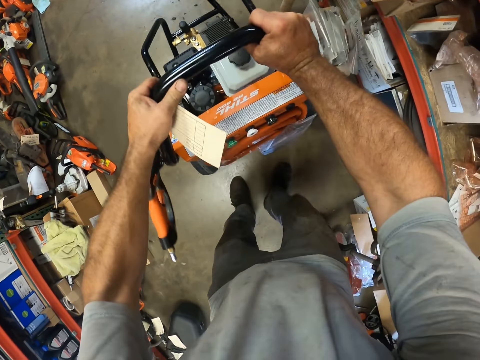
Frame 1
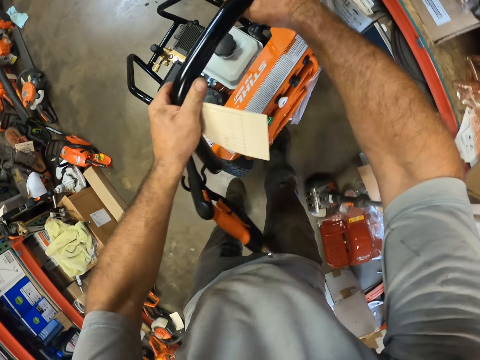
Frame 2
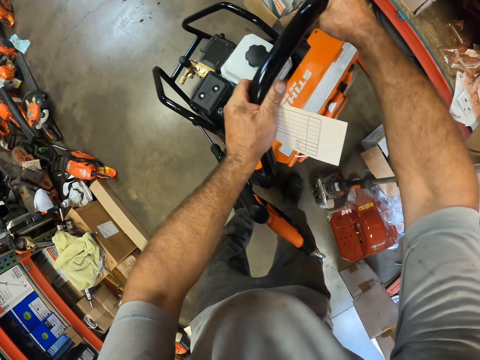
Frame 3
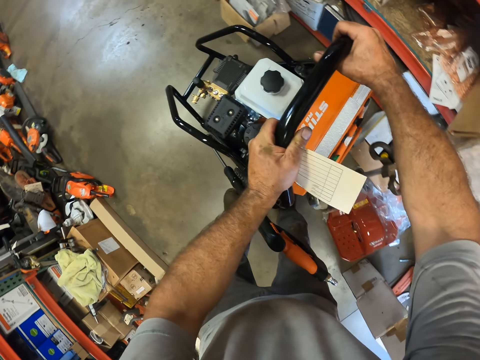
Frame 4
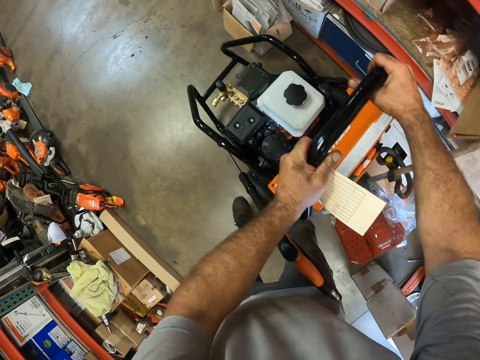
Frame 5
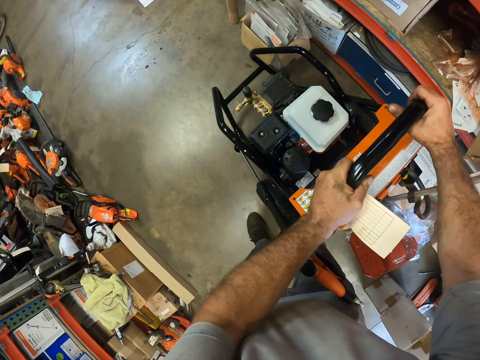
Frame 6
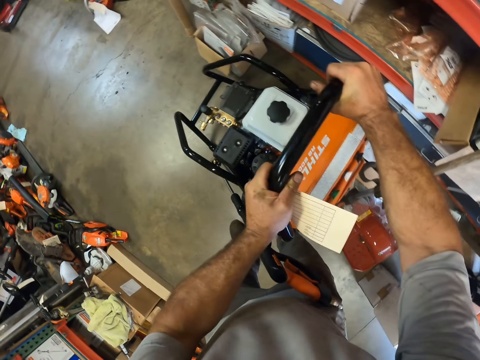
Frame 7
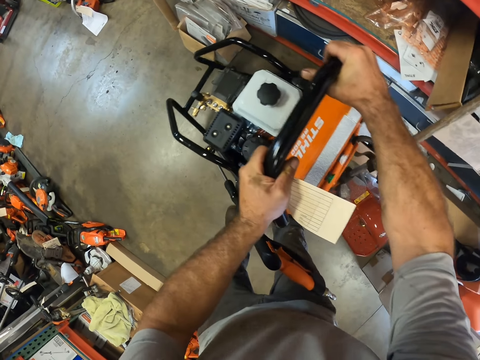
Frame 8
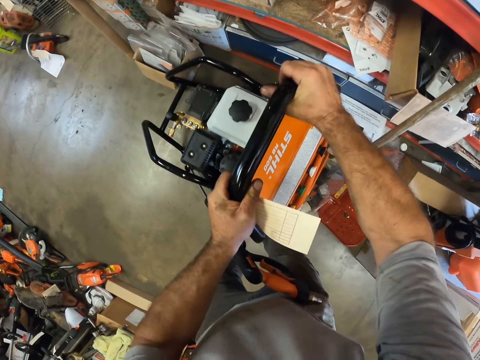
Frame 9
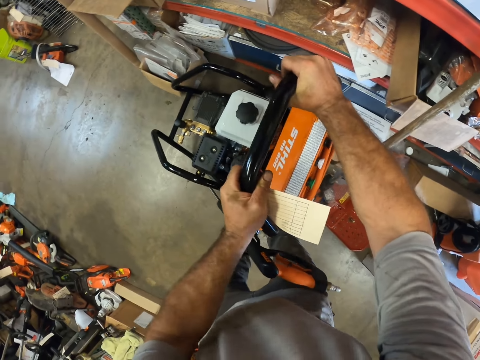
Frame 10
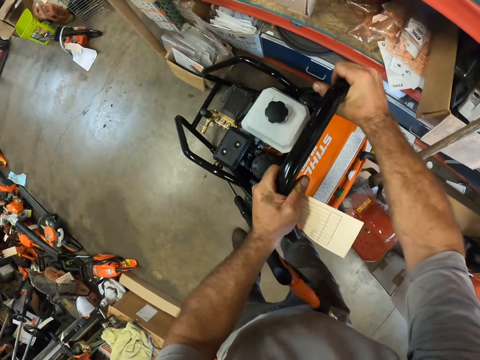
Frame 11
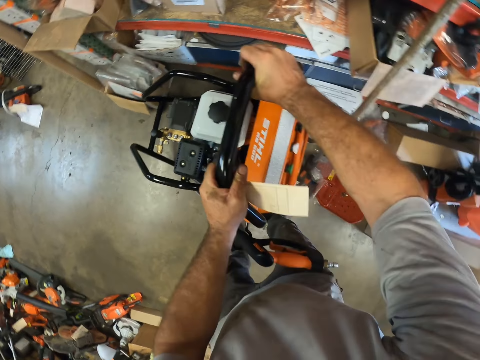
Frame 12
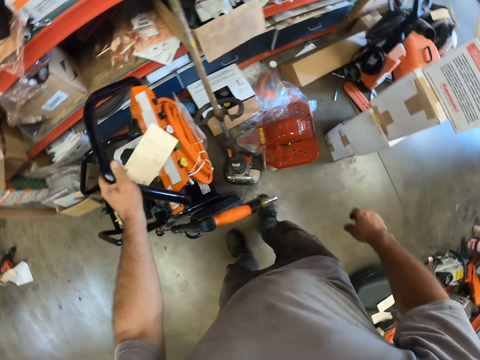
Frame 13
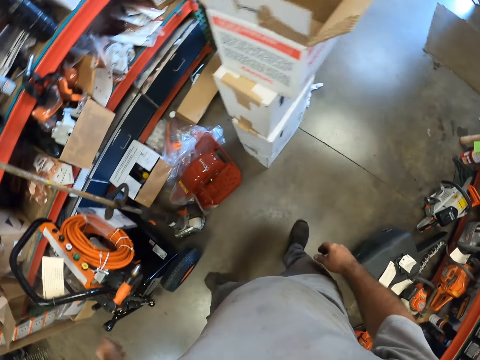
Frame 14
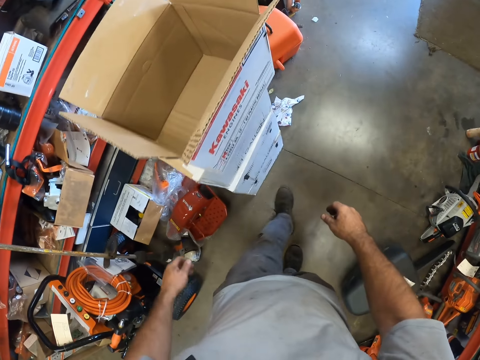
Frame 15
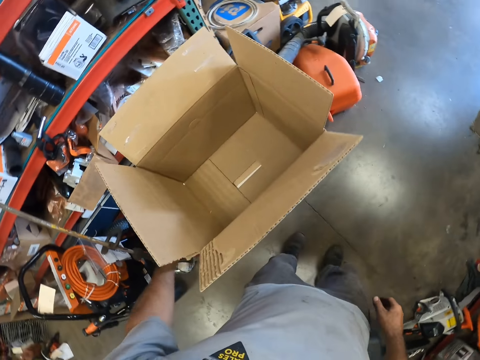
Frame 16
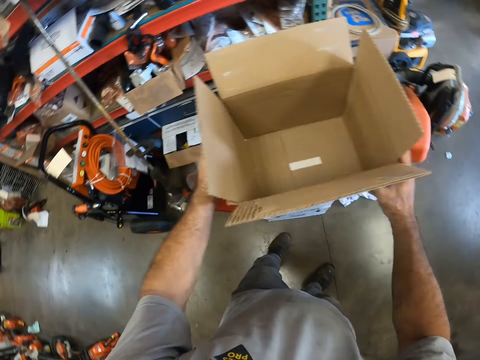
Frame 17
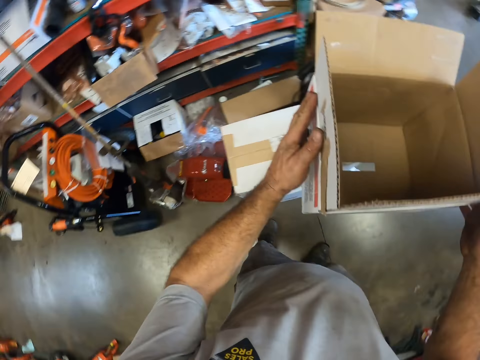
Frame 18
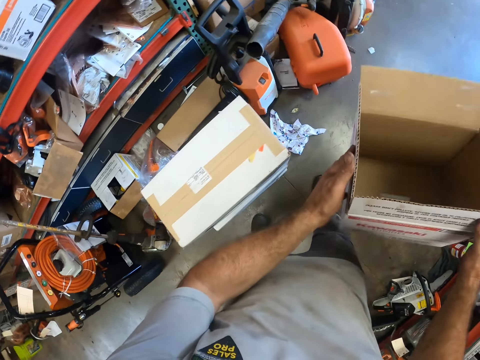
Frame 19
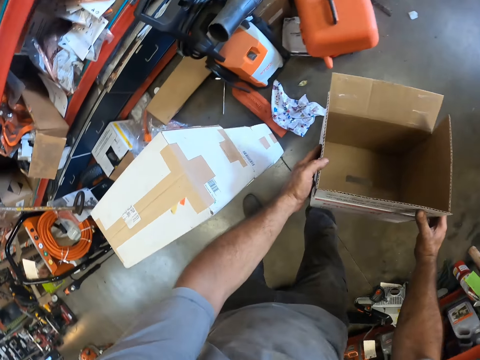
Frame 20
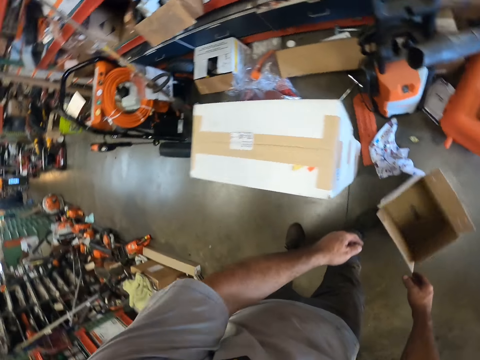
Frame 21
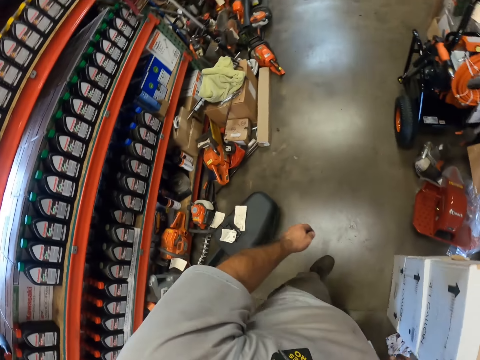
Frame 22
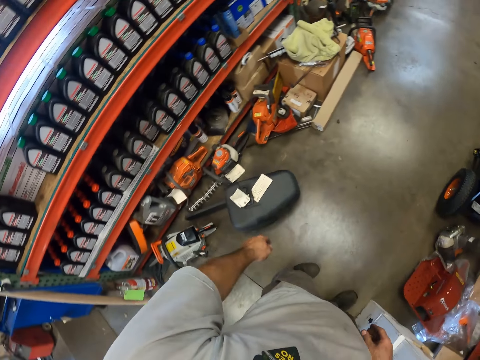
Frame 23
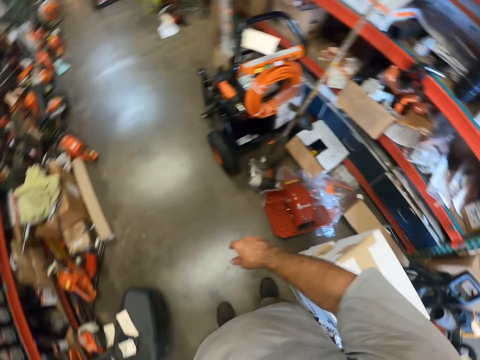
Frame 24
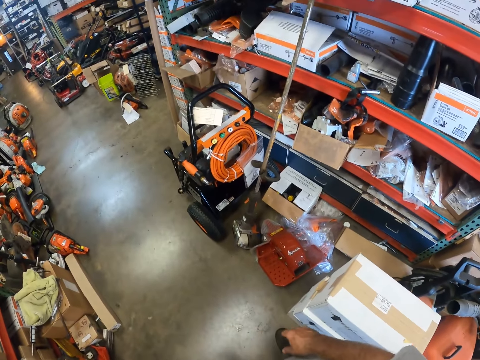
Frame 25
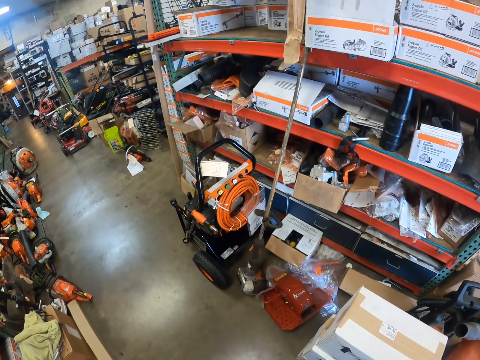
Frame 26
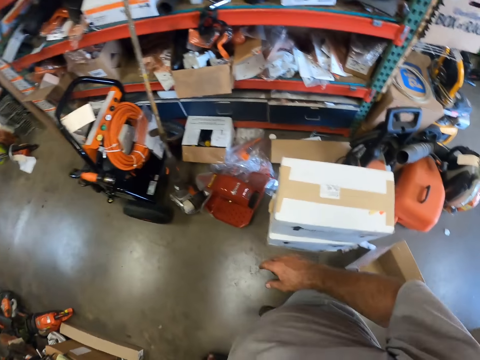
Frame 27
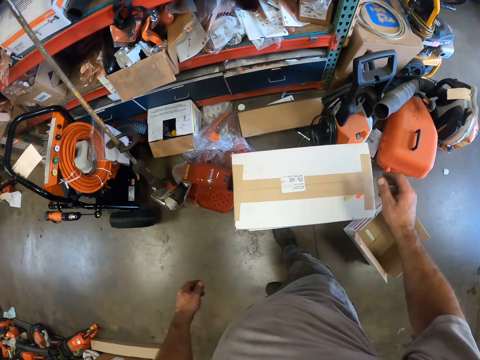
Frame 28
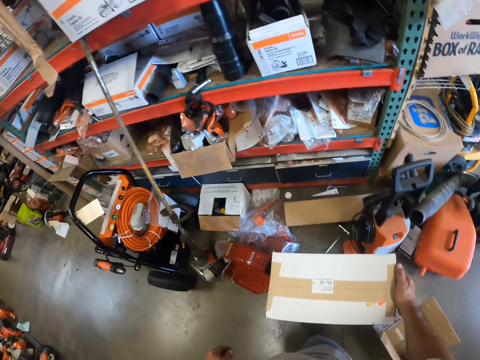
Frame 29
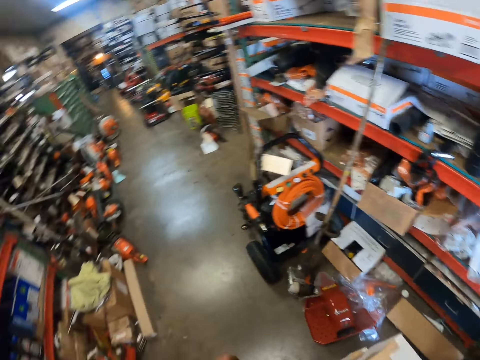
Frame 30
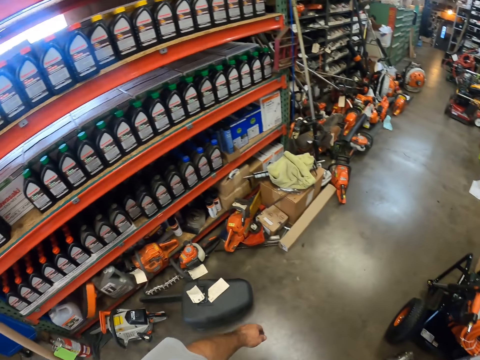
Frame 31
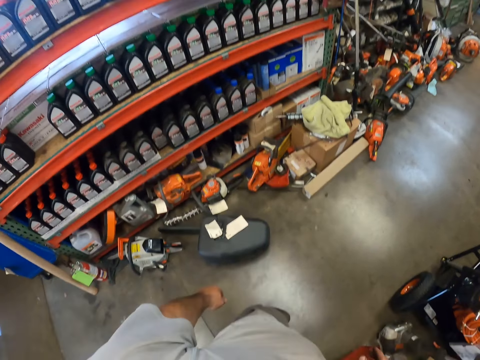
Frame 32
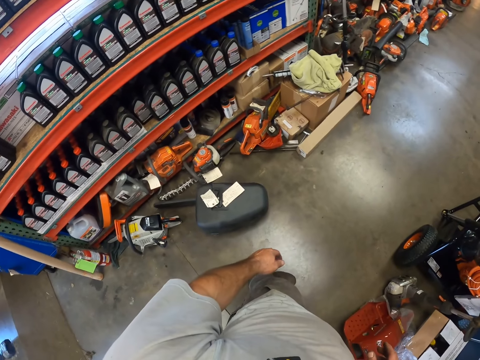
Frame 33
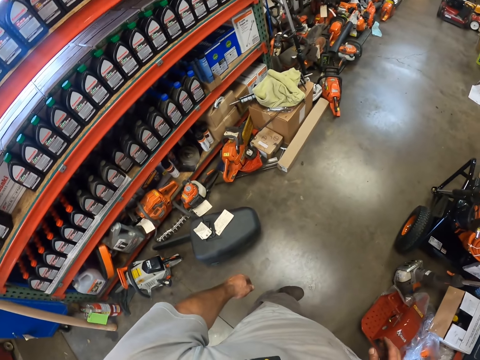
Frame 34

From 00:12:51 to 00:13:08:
The camera wearer adjusts a generator in a garage. He removes his hands from the trolley. He walks around the garage. He holds a box with both hands. He picks up the box with a hand. He drops the box on the floor. He walks around the garage. He looks around the garage. He holds the box with his right hand.

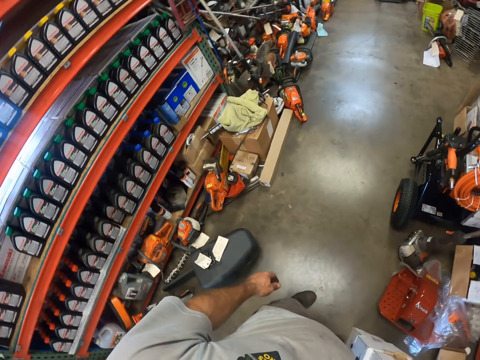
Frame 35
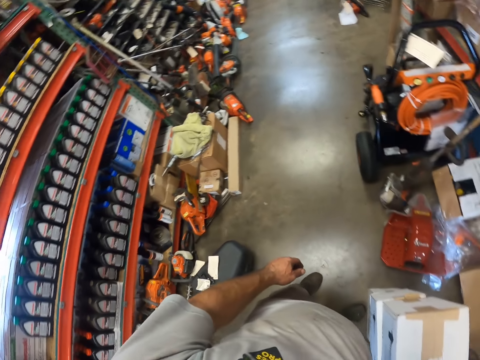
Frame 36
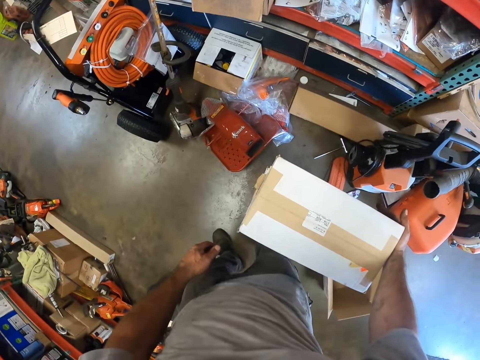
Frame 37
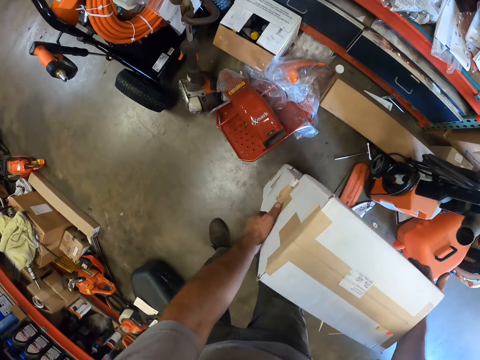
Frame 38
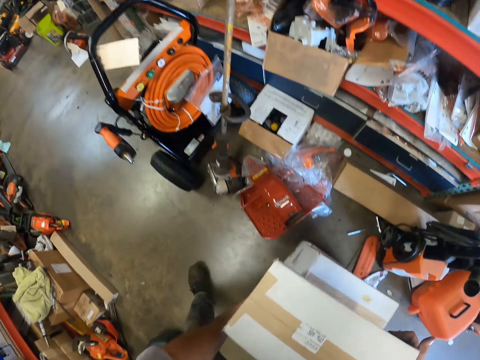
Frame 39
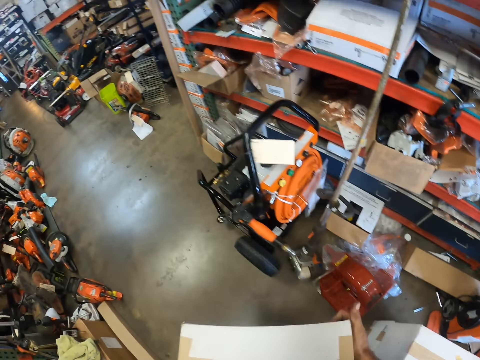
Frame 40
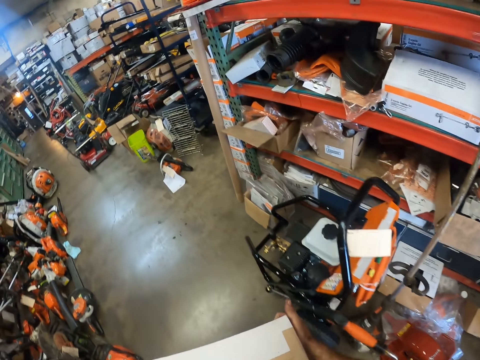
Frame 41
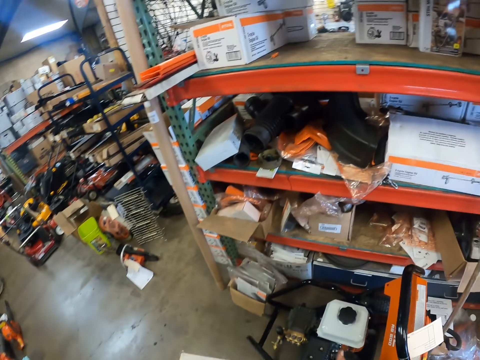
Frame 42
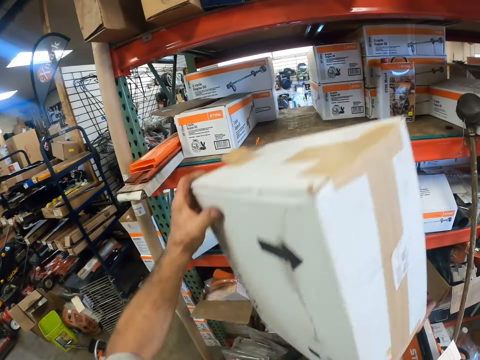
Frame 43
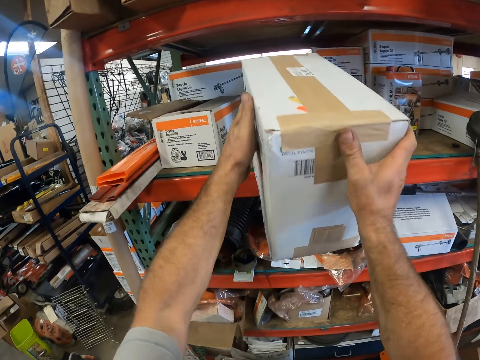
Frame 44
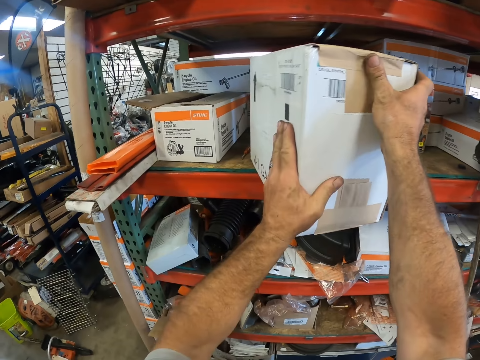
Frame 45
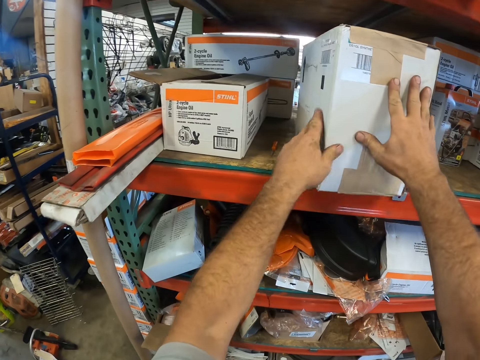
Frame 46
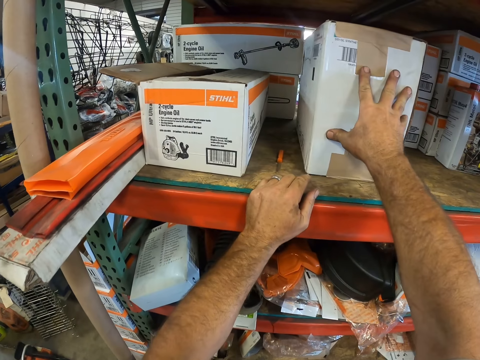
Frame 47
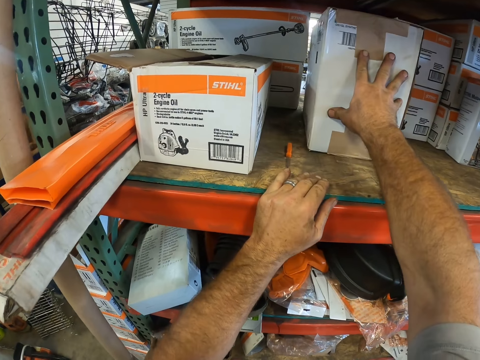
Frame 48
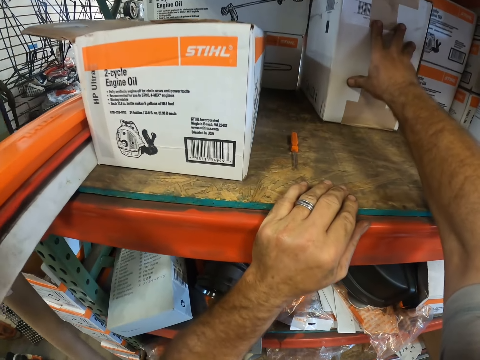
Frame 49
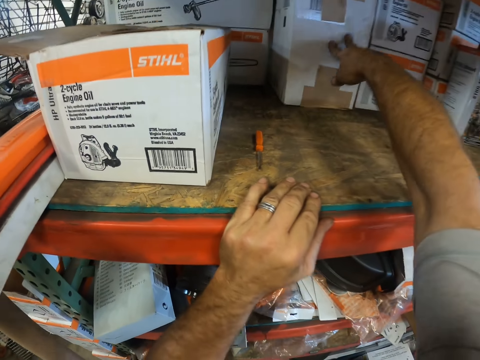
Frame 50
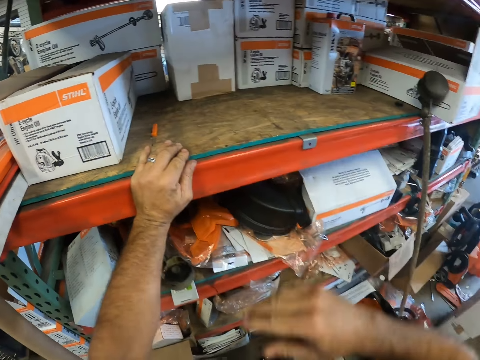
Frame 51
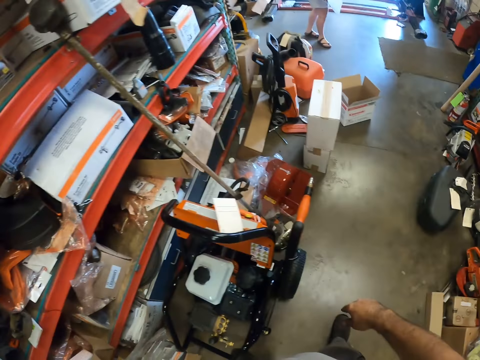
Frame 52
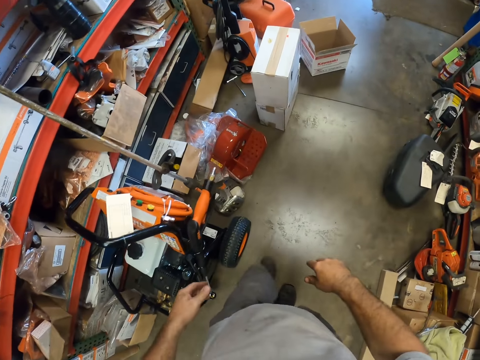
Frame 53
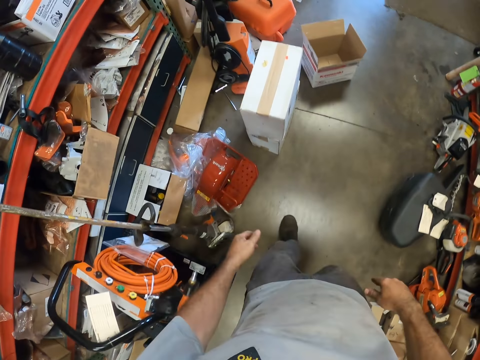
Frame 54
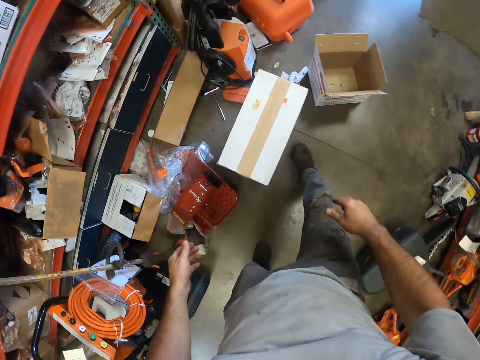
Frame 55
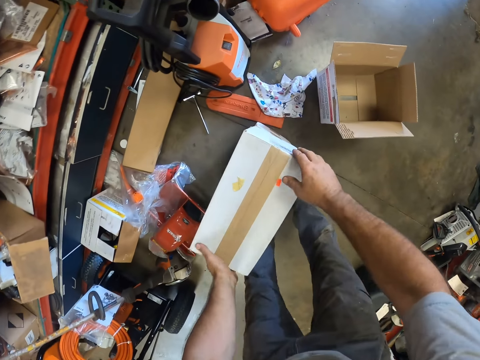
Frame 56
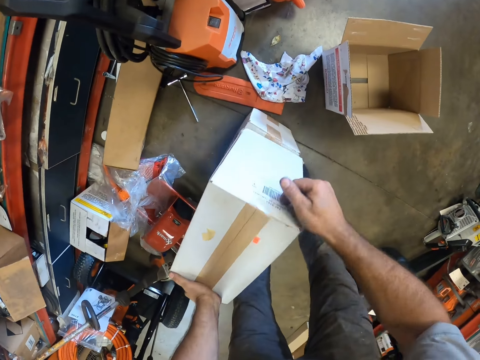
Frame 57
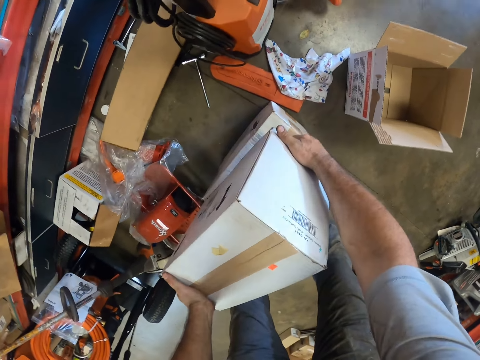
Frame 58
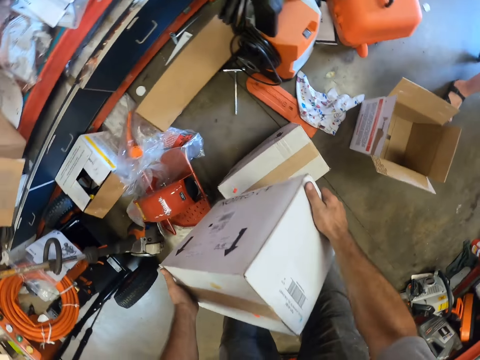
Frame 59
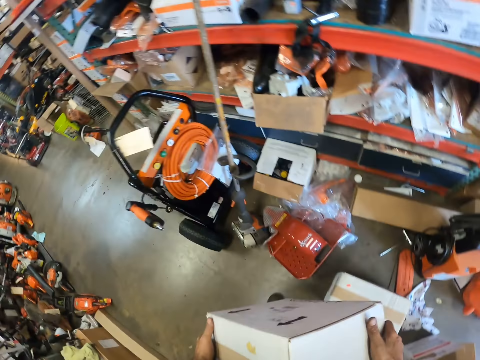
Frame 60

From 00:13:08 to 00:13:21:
The camera wearer picks up a box with hands and carries the box with both hands. They walk around a garage. They drop the box on a shelf. They adjust the box on the shelf. They walk around the garage. They hold a box with both hands. They pick up the box with hands. They carry the box with both hands.
